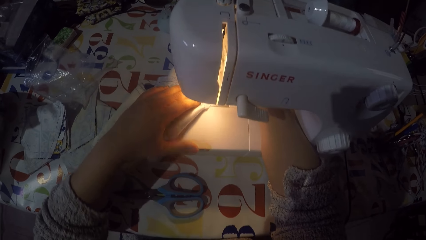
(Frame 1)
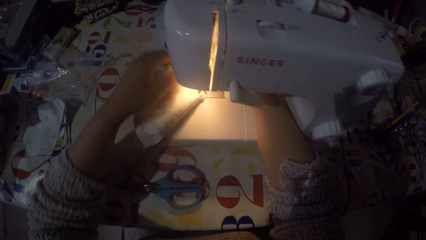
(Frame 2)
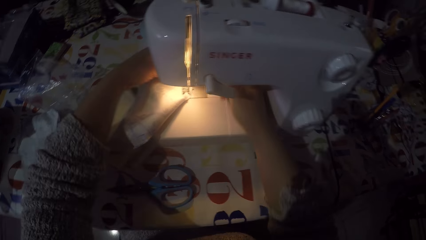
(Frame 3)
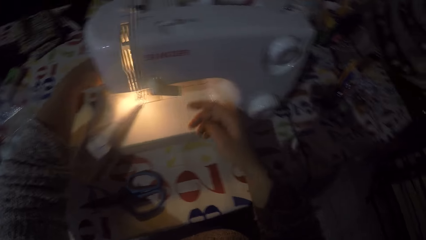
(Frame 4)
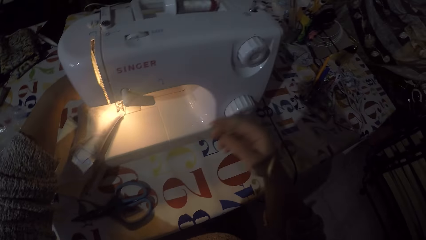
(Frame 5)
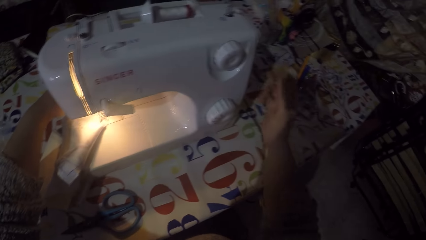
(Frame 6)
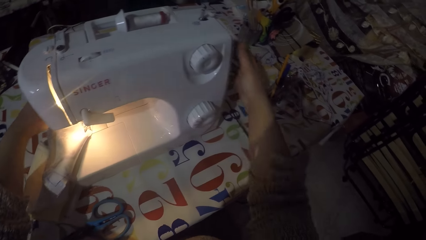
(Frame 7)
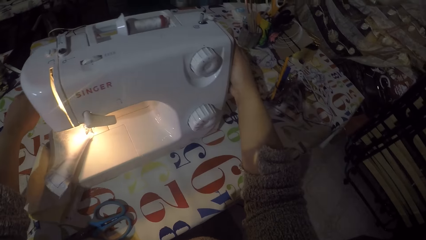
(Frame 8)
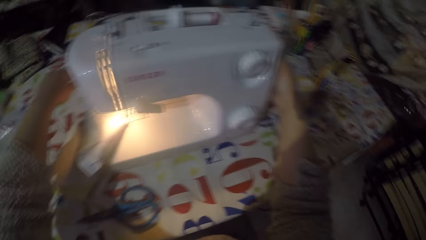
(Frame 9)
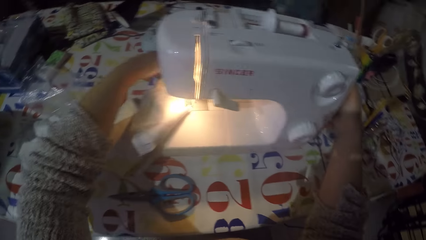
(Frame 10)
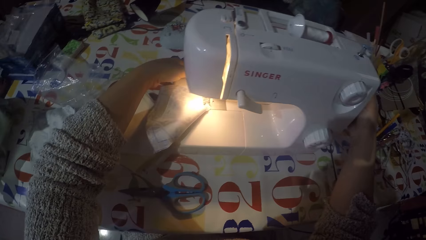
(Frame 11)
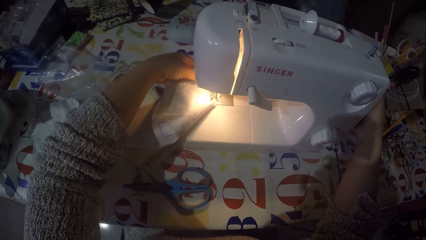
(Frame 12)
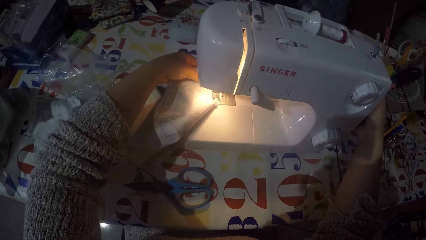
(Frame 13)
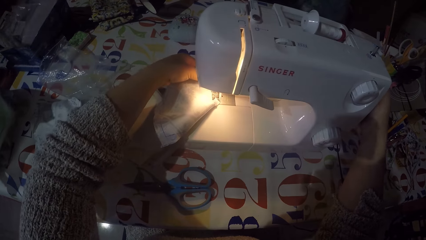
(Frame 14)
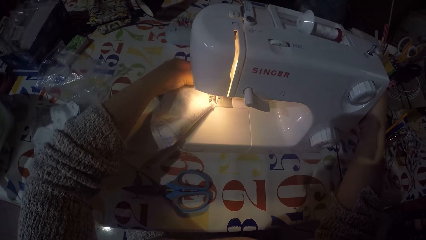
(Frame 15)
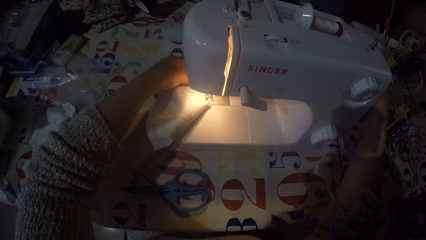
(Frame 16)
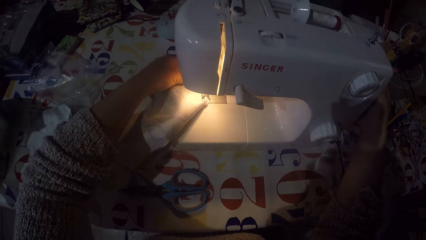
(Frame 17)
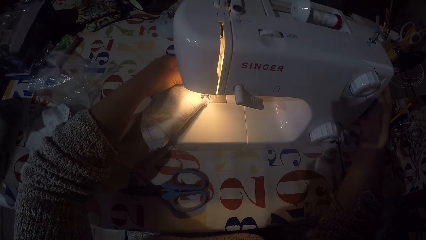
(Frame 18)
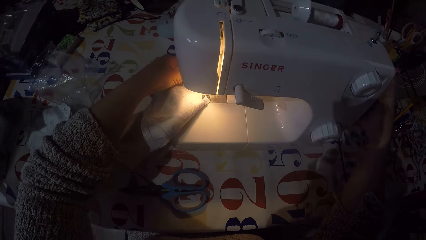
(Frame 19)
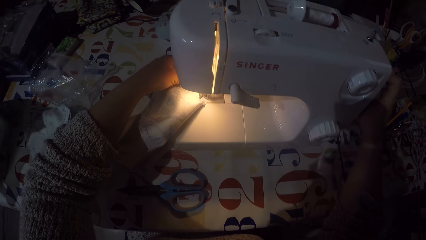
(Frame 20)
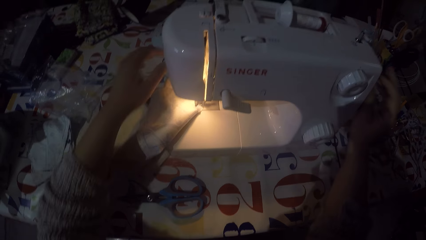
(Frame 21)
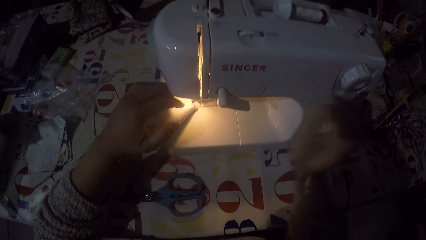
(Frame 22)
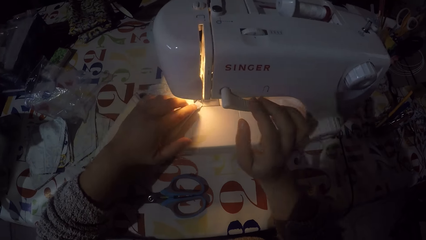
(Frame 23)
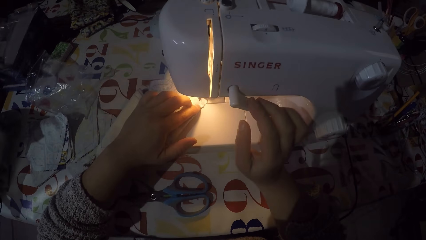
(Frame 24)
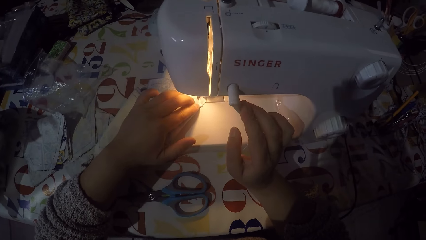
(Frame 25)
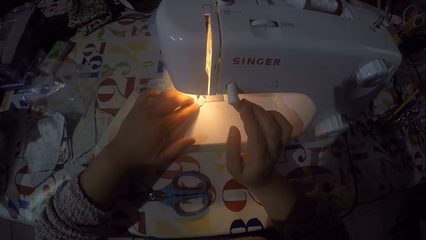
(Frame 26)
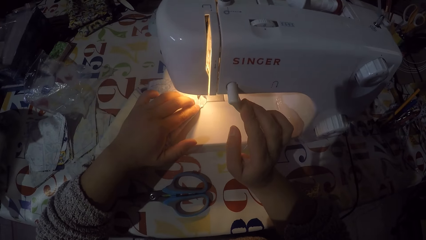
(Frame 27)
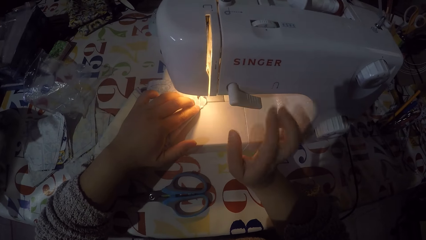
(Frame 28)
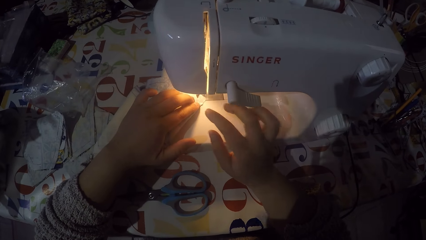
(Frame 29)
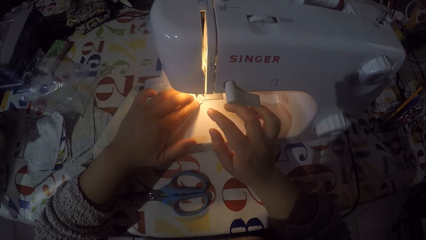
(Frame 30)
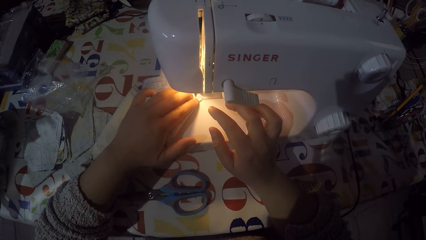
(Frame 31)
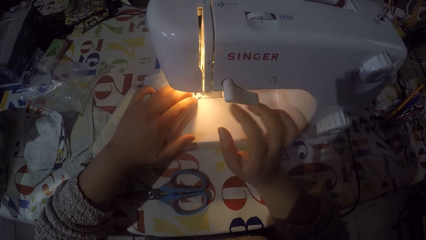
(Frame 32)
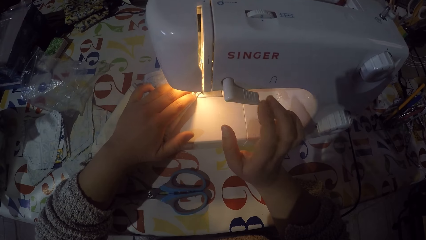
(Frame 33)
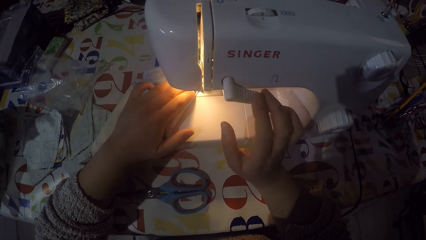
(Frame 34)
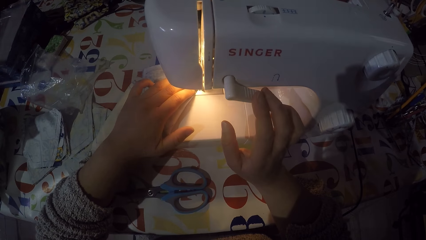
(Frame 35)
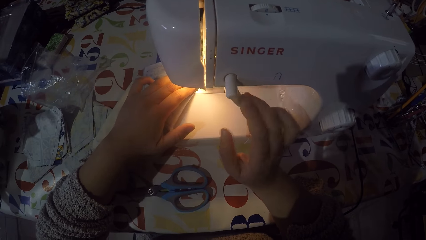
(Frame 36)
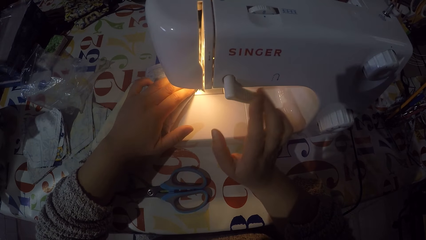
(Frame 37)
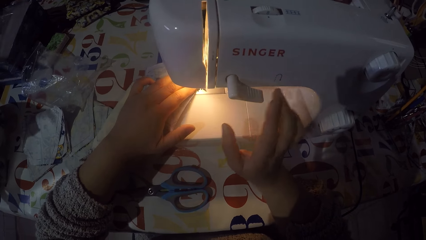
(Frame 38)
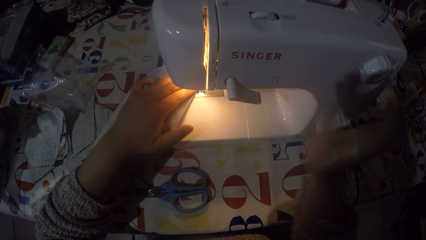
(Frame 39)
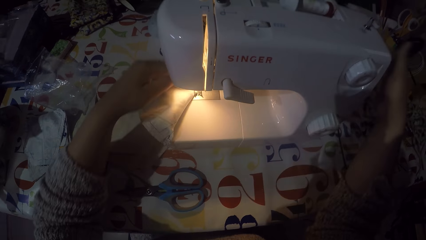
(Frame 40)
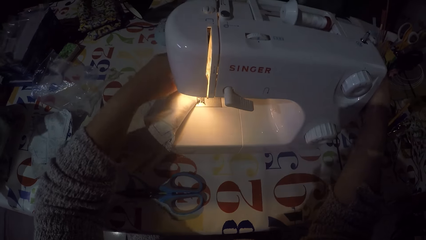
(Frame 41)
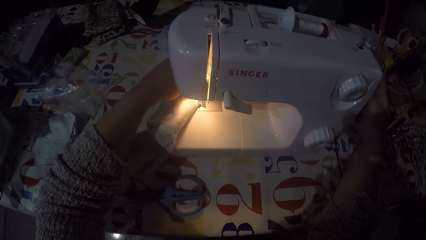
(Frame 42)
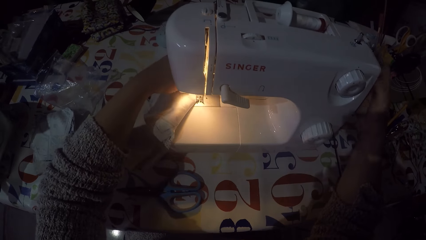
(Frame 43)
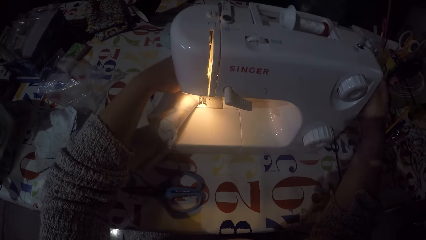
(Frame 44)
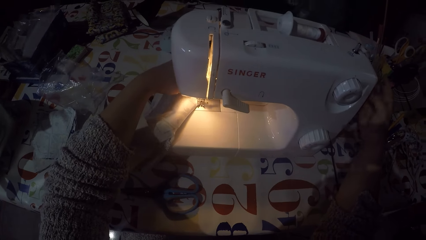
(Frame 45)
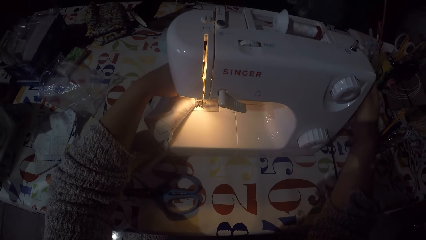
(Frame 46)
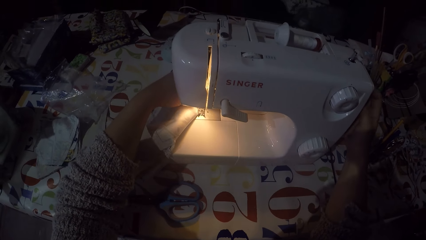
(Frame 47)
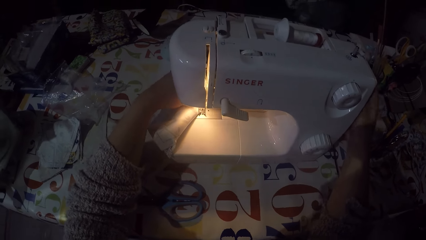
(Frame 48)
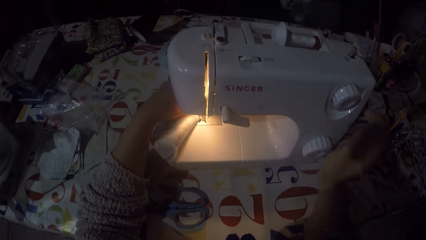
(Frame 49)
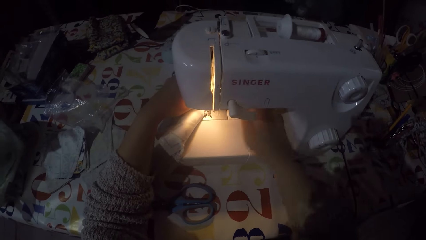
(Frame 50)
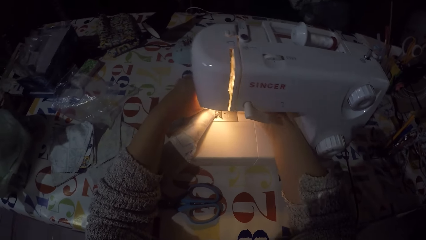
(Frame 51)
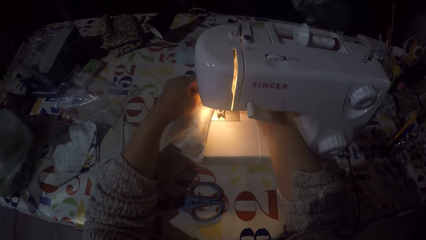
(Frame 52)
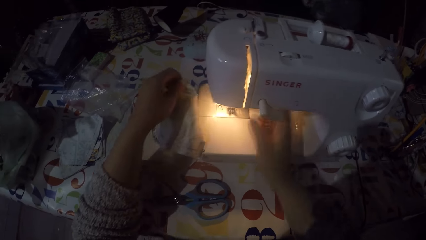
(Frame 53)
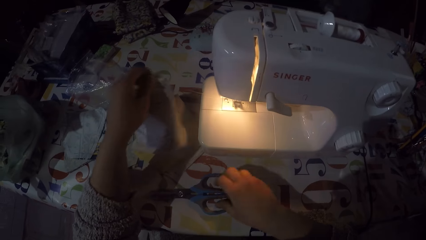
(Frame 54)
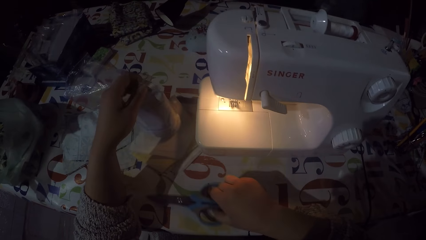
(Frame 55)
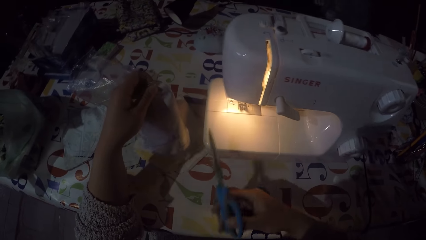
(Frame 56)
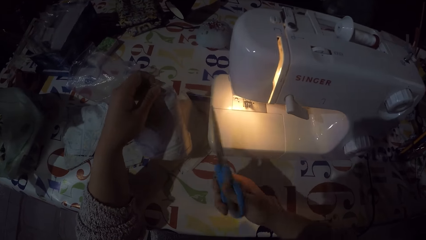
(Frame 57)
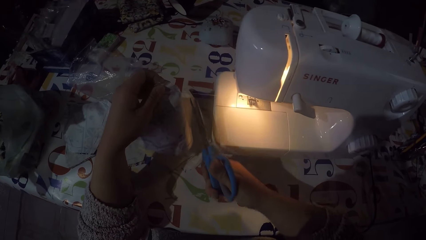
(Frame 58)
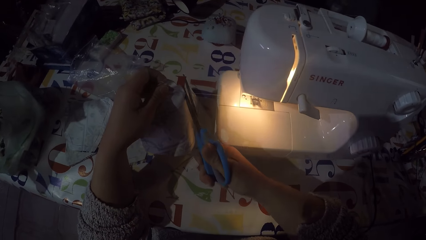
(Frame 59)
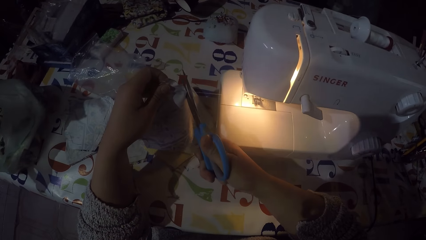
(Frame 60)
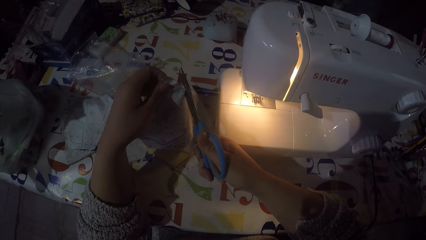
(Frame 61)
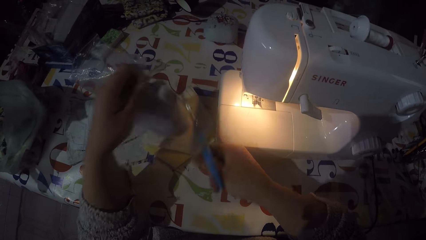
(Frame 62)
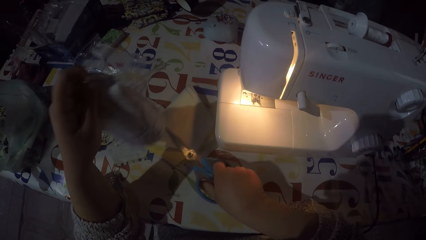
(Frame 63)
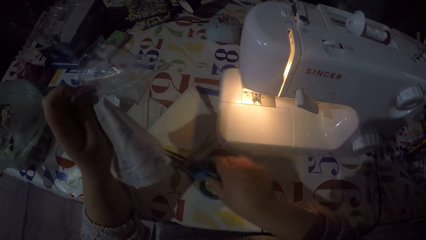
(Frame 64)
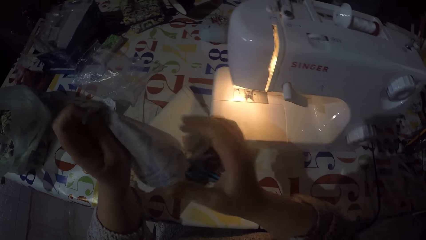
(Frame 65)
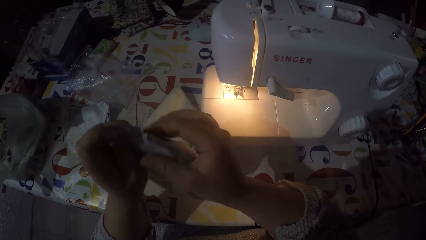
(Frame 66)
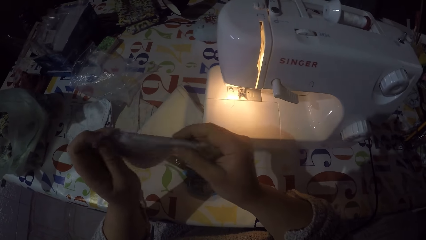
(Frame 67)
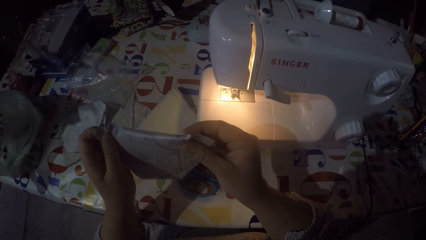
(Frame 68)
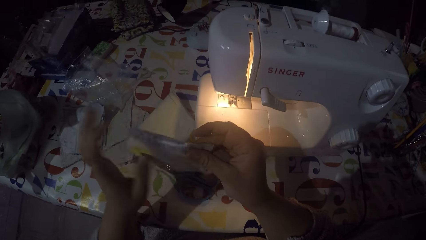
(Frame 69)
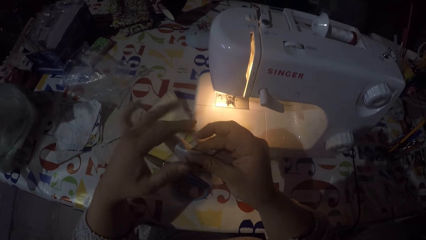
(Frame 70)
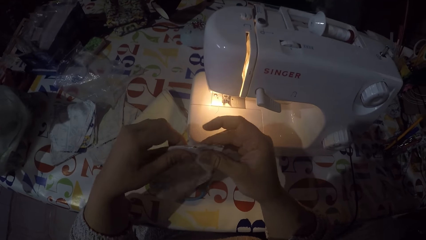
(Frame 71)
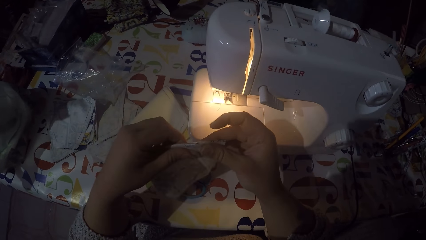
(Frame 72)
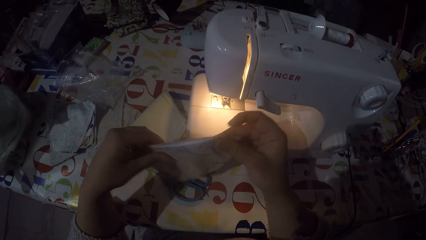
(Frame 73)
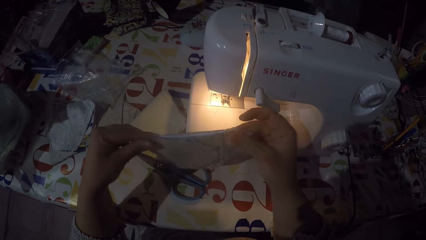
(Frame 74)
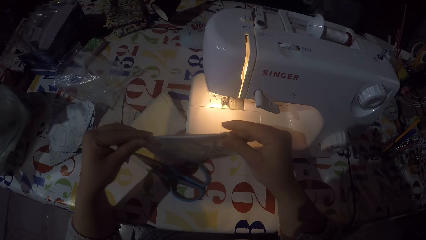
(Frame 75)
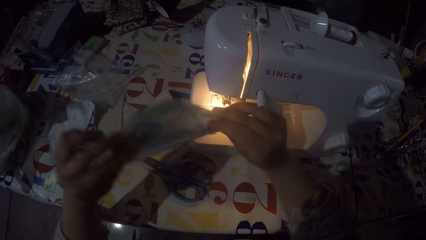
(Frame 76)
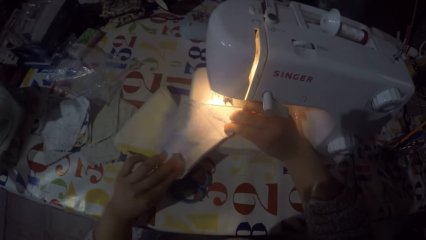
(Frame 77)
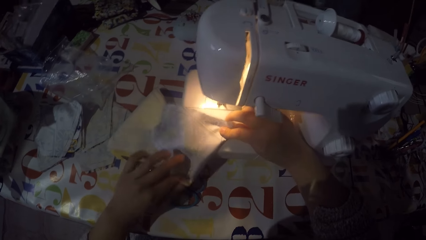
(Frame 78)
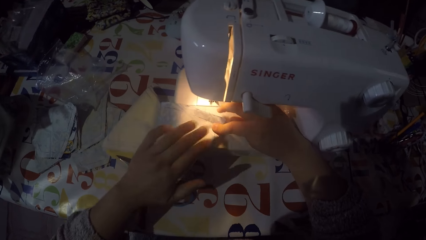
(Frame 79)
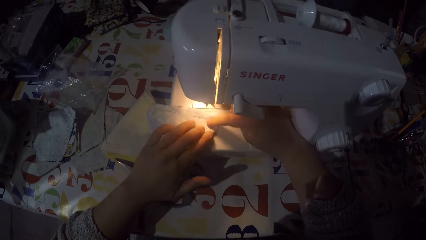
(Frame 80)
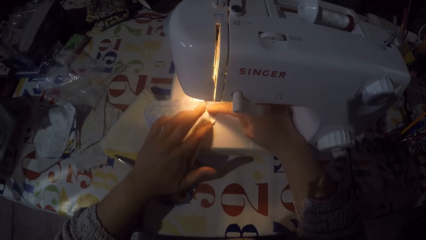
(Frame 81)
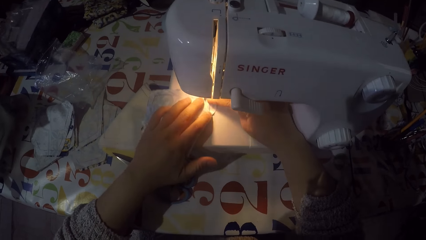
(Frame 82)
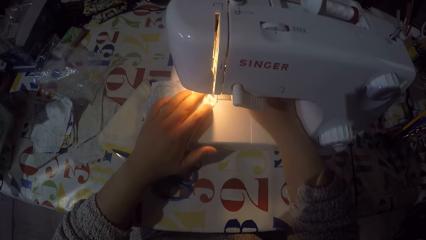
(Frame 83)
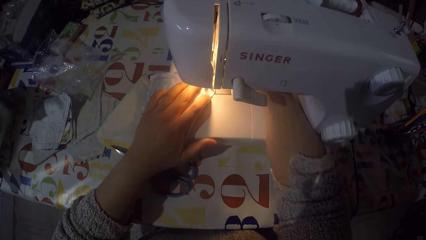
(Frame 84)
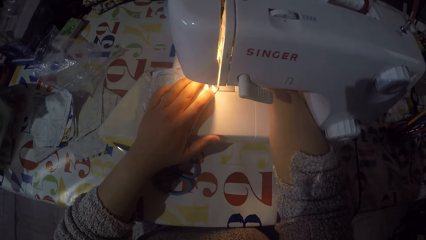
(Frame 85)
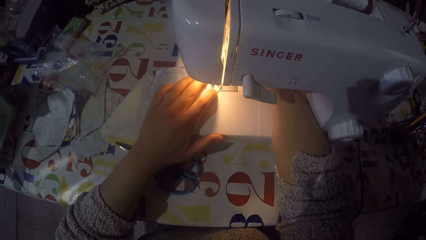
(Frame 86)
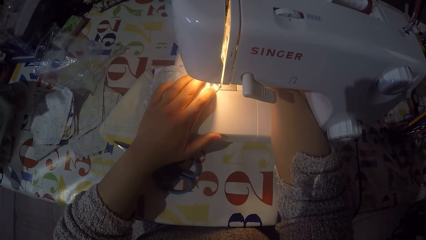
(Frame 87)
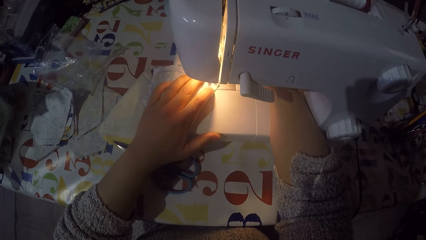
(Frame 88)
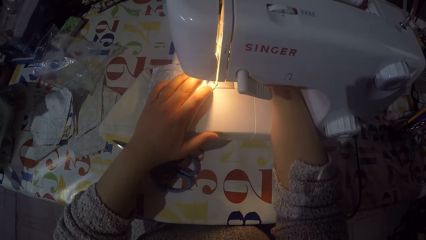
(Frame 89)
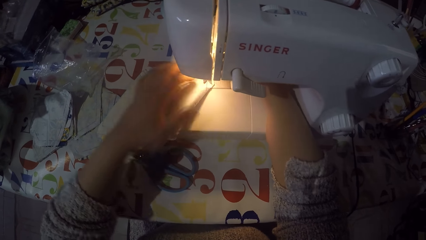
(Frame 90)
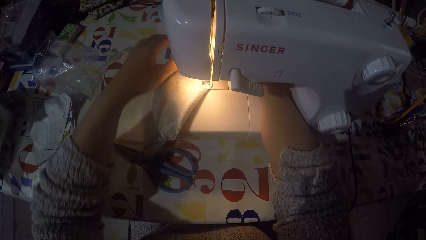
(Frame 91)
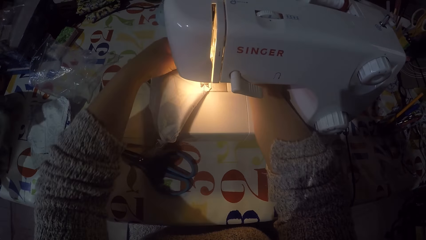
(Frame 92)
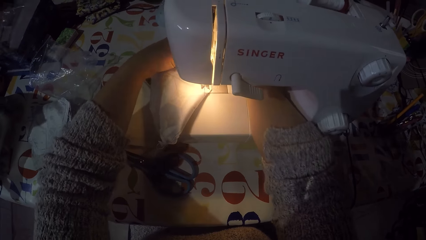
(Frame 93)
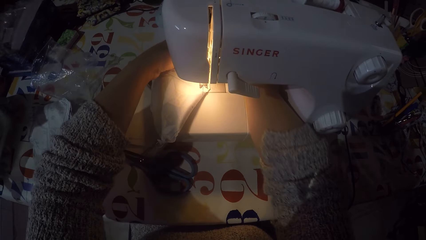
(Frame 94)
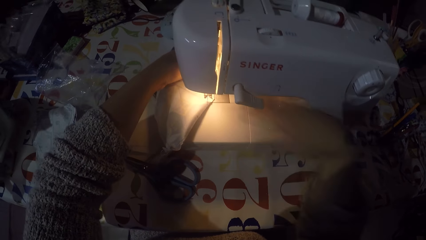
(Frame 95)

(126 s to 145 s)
The camera wearer touches the hand wheel with his right hand. He pushes the thread take-up lever down with his right hand. He sews the piece of cloth. He sews the piece of cloth again. He pushes the thread take-up lever down with his right hand. He touches the hand wheel with his right hand. He stops sewing the piece of cloth. He removes the piece of cloth from the sewing machine. He picks up the scissors with his right hand. He holds the piece of cloth with his left hand. He cuts the sewing thread. He puts the scissors on the table. He straightens the fold. He holds the piece of cloth with both hands. He puts the piece of cloth on the sewing machine.
